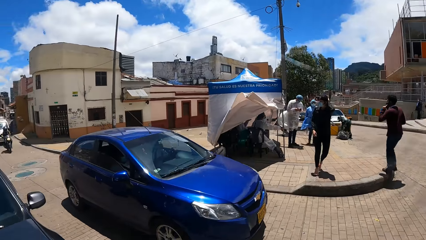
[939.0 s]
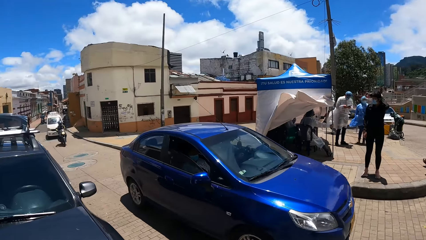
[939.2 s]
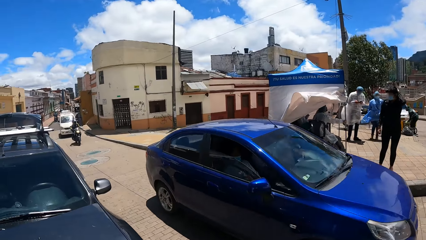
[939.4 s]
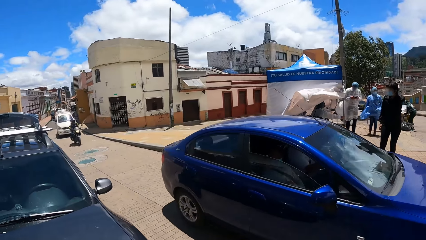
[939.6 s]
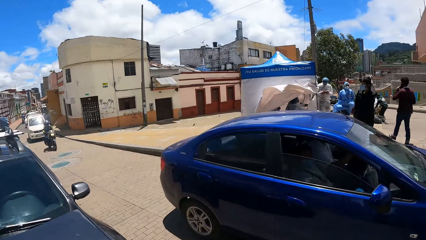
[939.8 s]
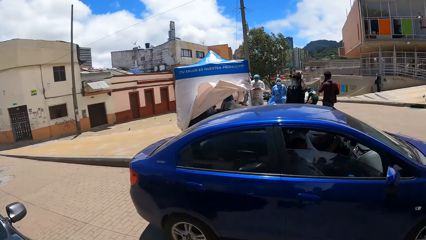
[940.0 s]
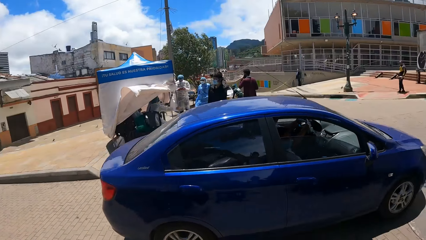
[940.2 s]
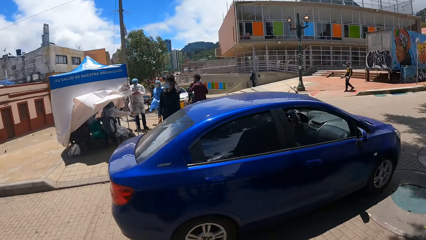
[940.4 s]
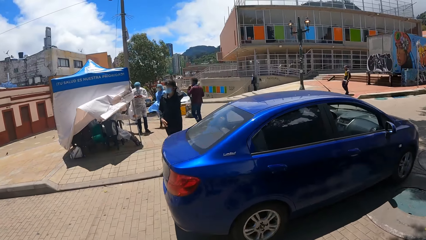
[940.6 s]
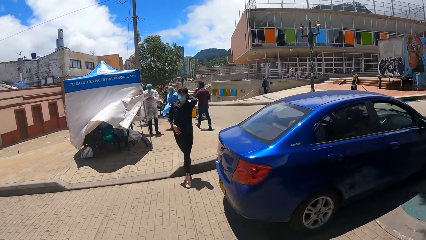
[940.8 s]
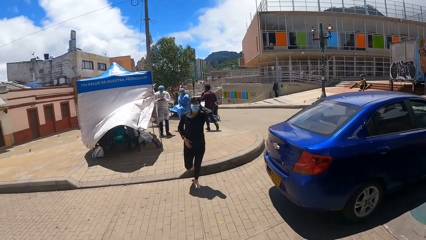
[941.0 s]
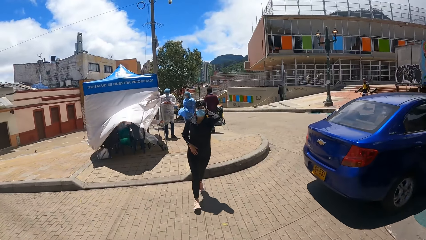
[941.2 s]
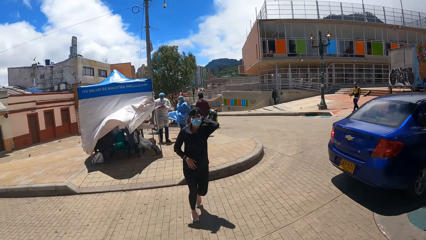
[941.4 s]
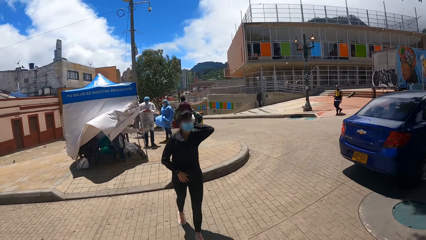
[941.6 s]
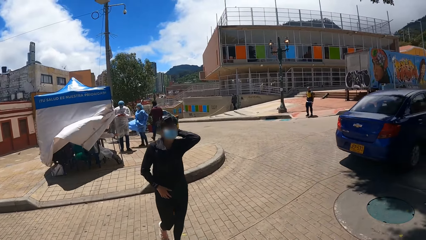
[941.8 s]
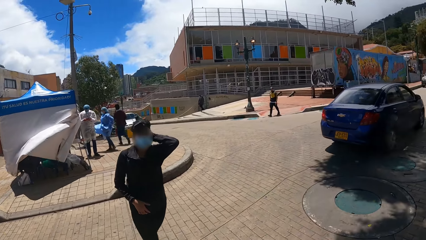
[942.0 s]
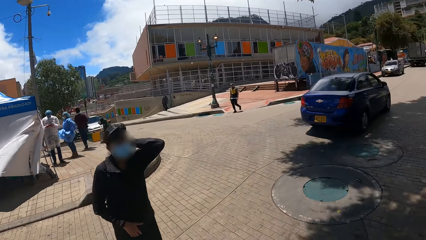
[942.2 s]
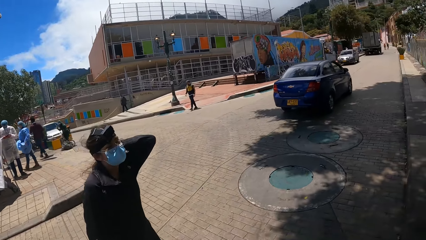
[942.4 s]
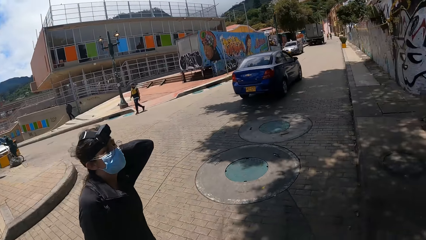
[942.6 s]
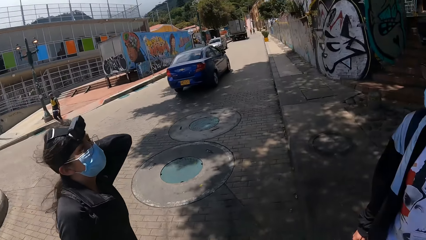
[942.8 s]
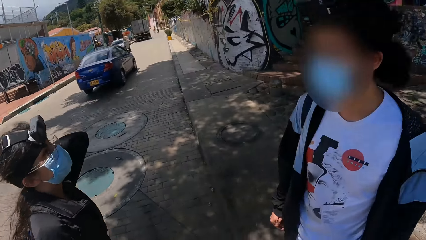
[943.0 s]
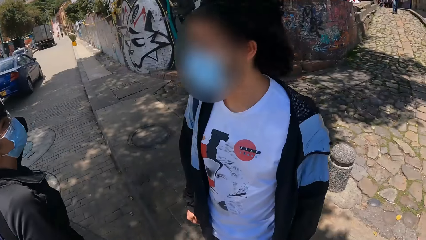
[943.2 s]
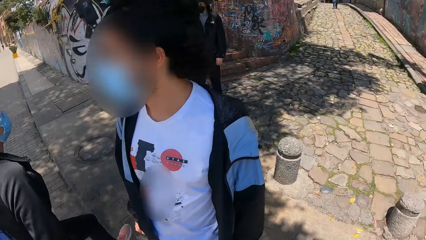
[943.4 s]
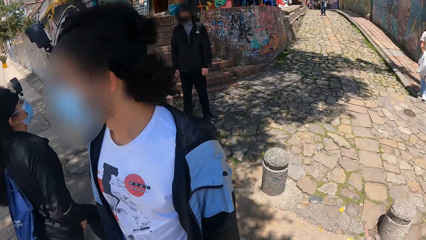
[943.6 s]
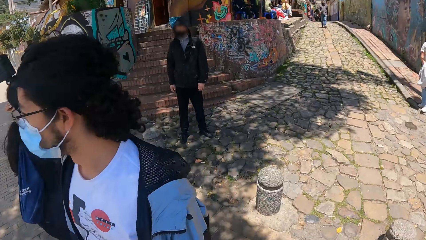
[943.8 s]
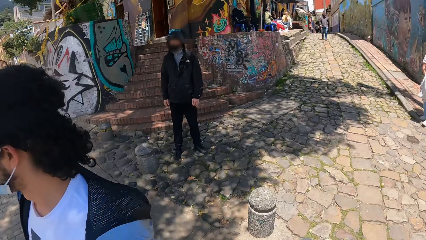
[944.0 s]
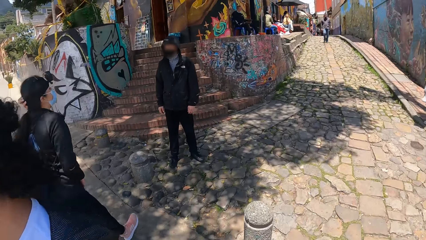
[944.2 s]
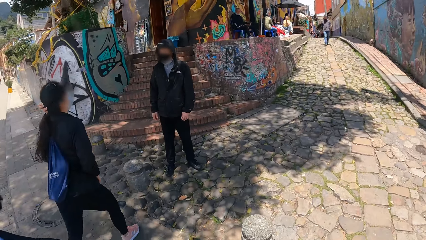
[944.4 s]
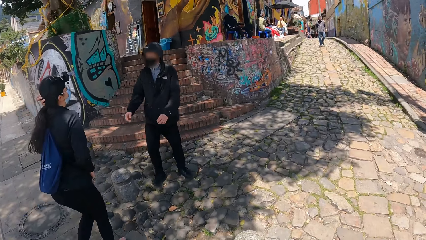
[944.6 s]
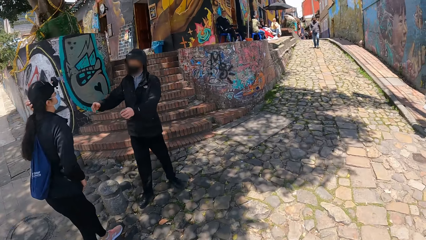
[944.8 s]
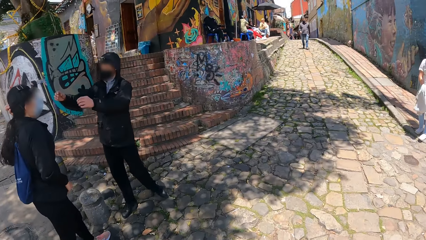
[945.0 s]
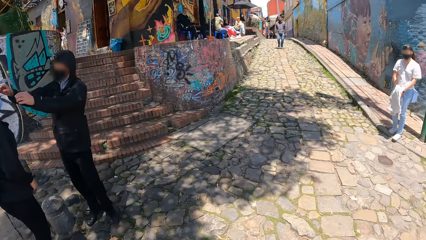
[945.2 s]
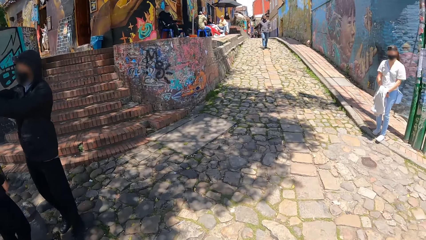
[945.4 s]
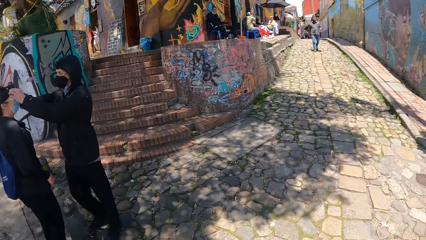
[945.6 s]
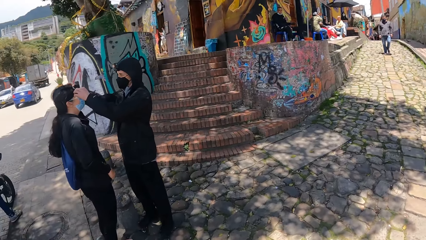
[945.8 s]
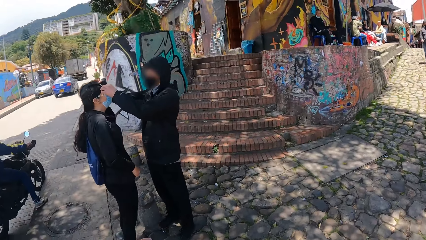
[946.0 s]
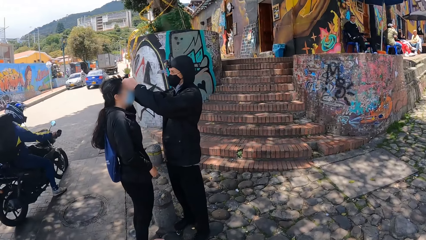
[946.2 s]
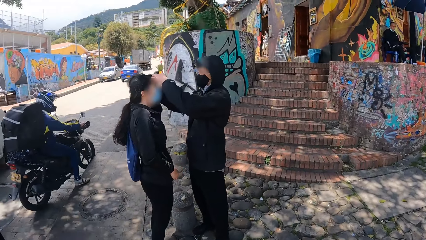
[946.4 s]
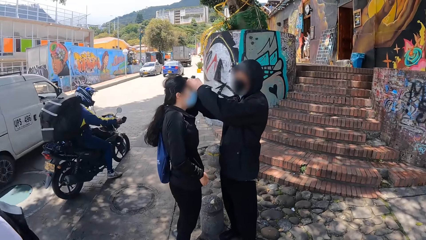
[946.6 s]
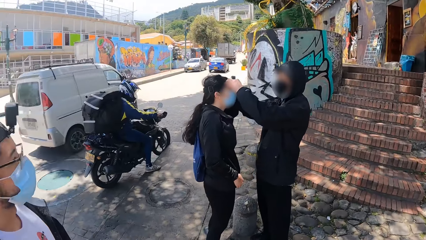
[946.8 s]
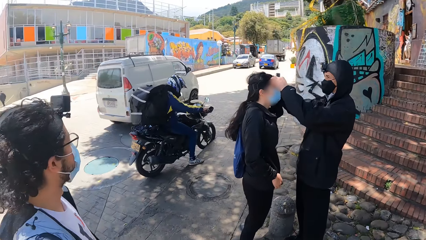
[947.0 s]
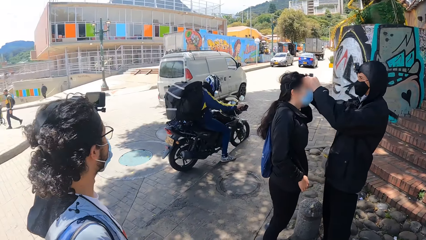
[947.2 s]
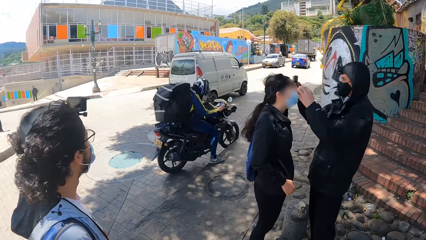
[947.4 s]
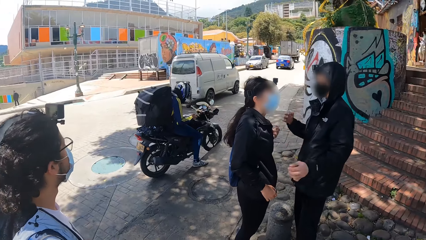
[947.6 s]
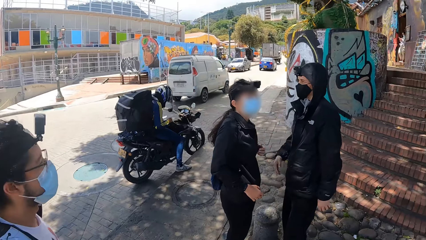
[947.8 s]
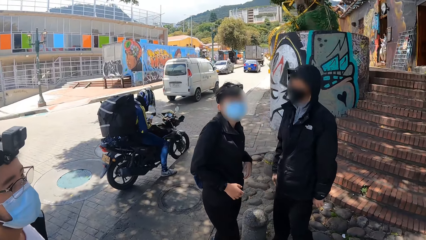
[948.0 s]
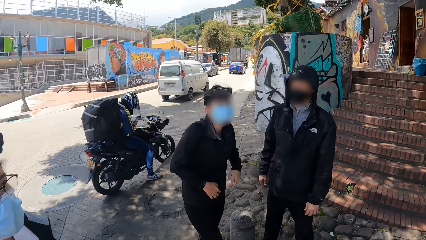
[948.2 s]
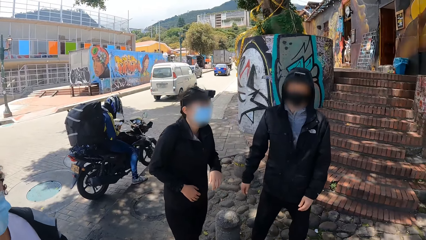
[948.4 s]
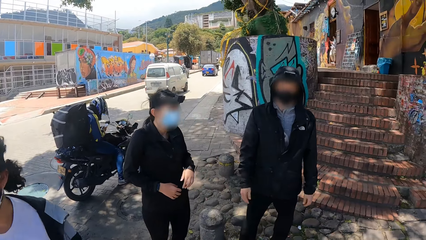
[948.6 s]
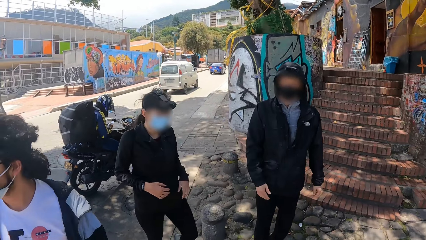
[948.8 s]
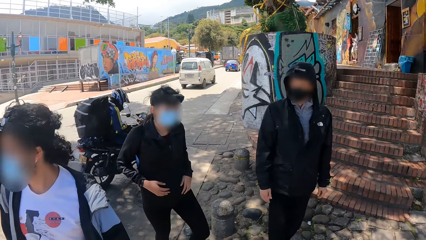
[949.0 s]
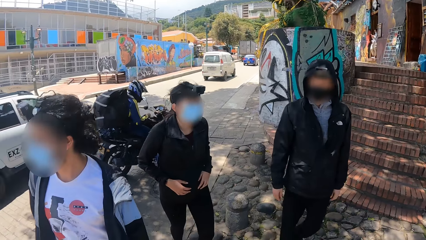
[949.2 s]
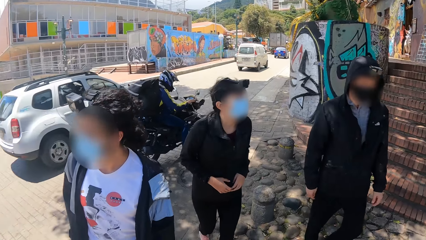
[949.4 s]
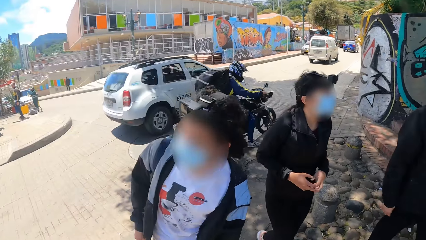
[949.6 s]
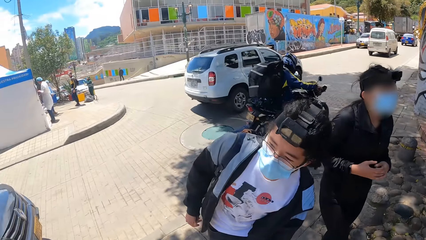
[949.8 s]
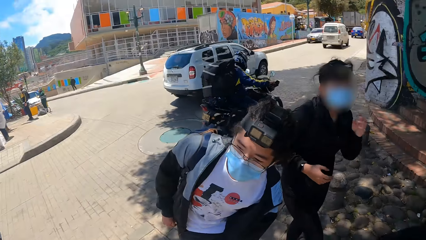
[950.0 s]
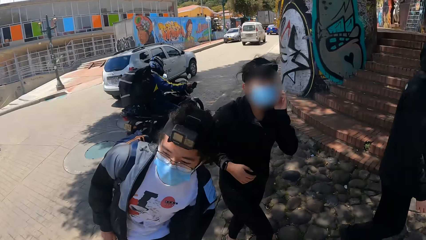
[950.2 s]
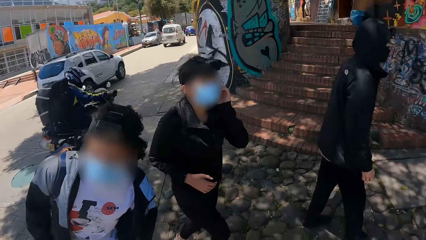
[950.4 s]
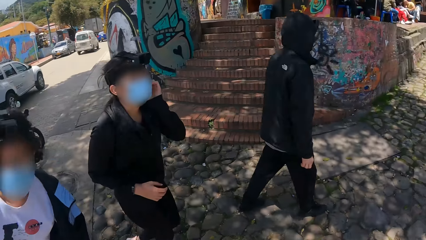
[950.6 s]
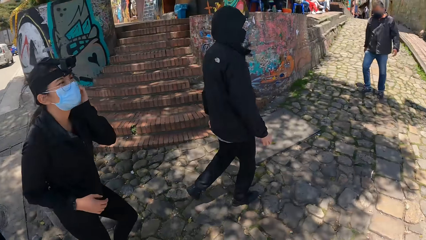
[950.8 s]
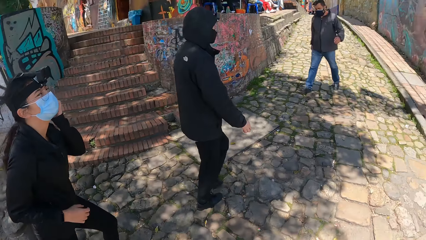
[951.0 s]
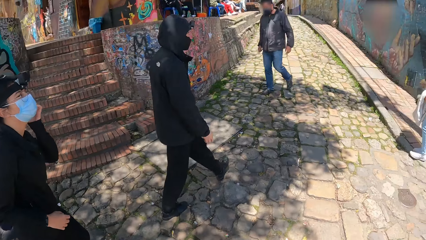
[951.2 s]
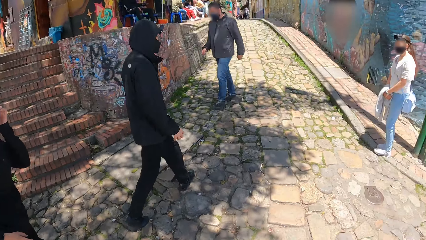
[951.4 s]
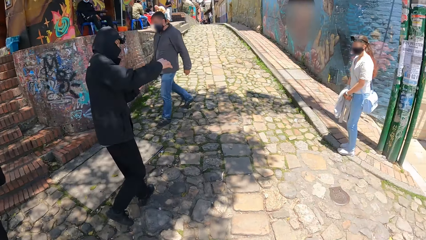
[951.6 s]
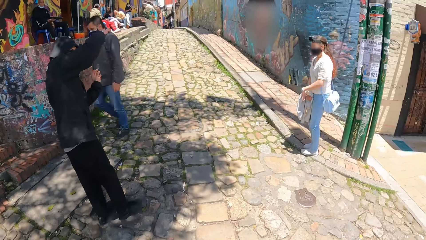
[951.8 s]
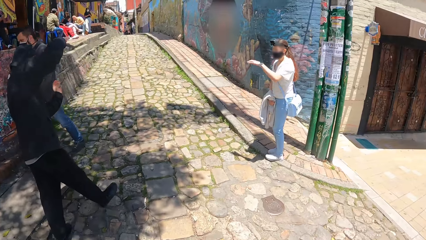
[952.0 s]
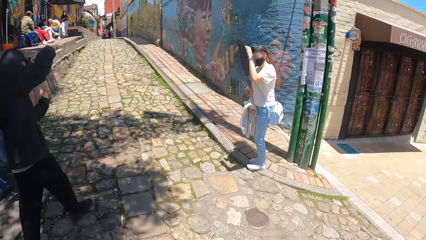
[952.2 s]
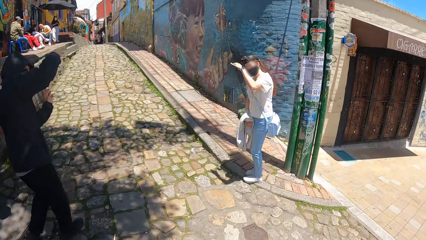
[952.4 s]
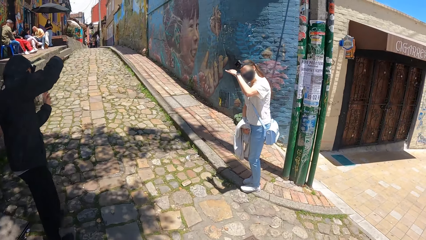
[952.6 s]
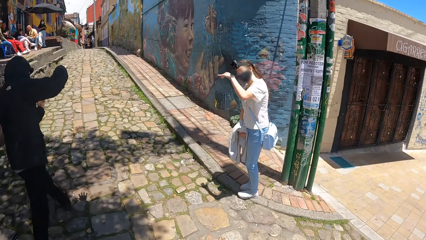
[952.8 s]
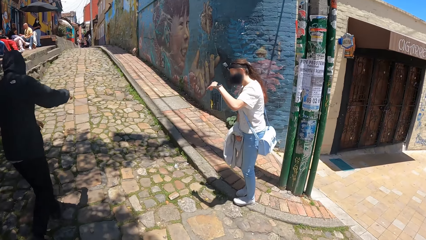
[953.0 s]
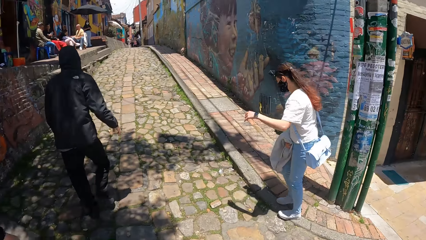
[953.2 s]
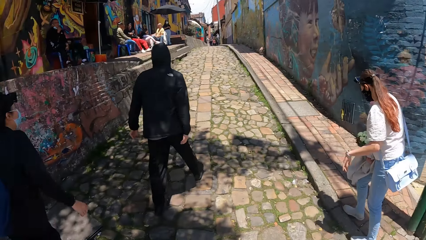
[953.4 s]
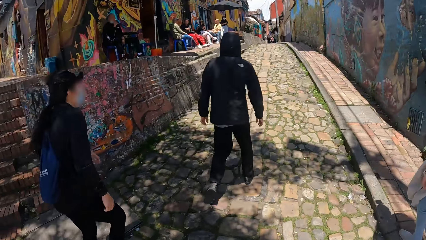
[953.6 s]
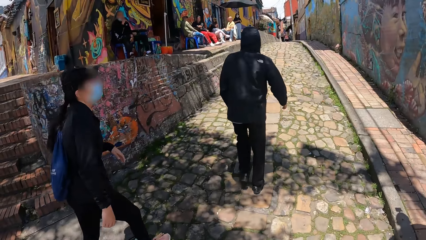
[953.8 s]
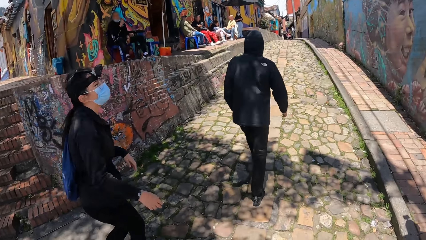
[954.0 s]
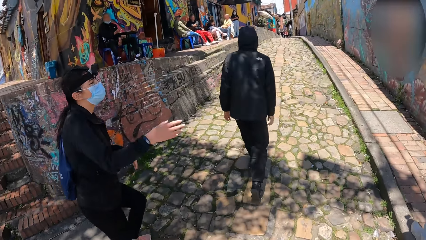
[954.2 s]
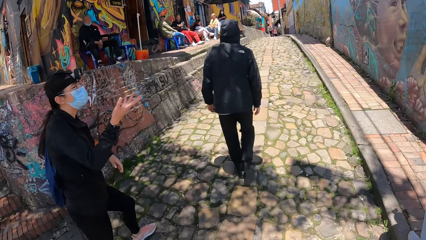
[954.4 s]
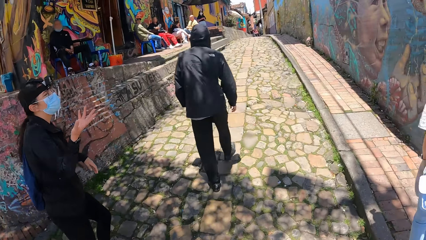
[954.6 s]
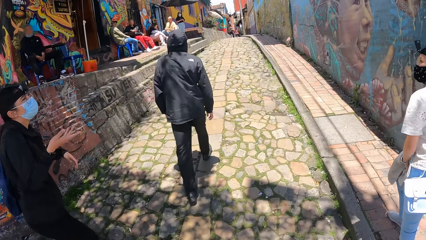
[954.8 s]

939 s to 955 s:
A lady walks away from a man. Another man interacts with the lady. The other man interacts with another lady.
